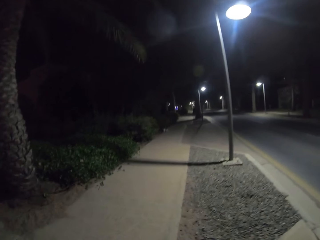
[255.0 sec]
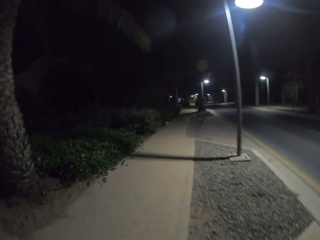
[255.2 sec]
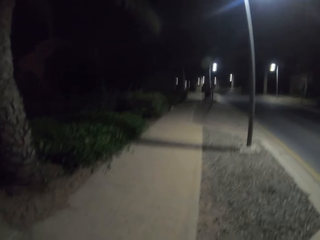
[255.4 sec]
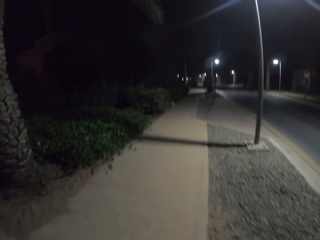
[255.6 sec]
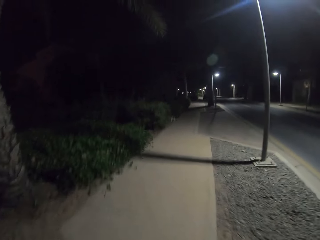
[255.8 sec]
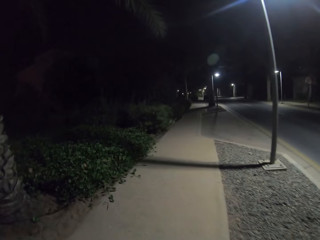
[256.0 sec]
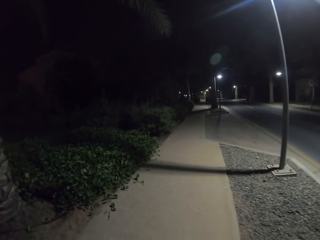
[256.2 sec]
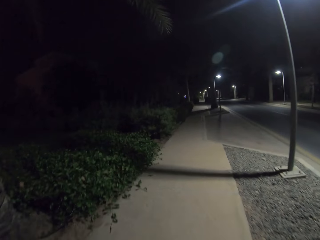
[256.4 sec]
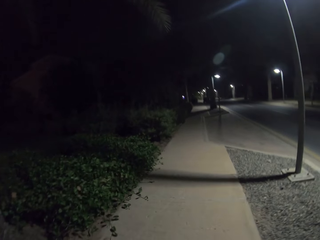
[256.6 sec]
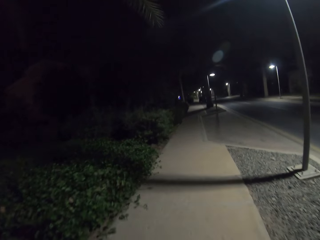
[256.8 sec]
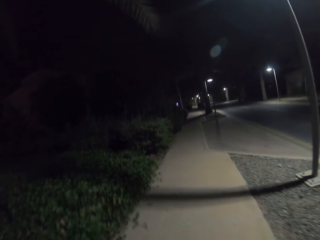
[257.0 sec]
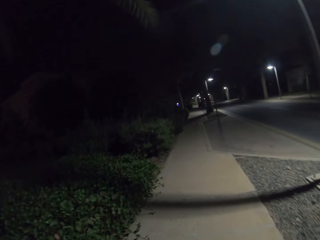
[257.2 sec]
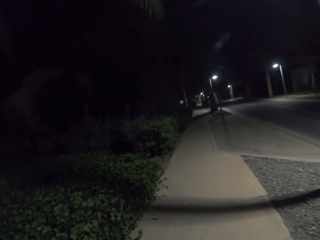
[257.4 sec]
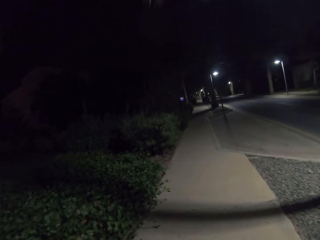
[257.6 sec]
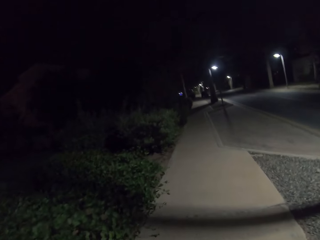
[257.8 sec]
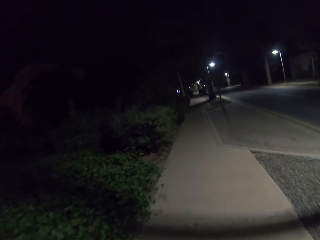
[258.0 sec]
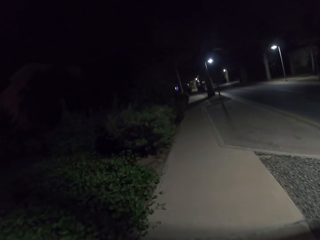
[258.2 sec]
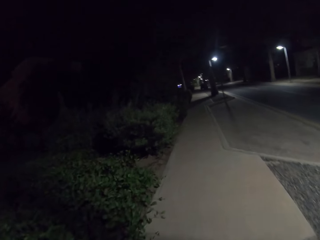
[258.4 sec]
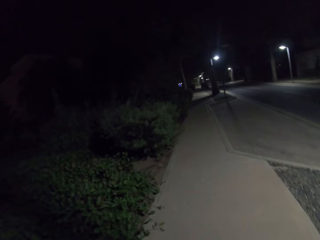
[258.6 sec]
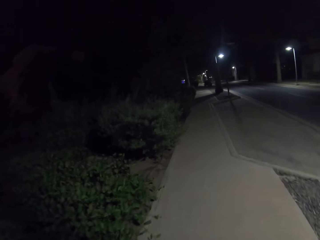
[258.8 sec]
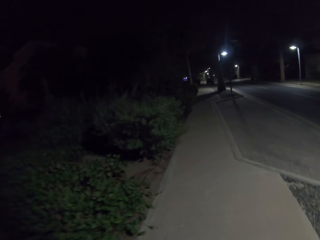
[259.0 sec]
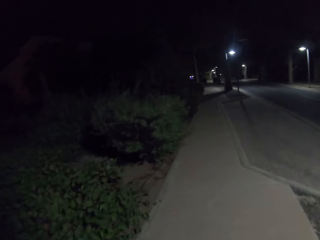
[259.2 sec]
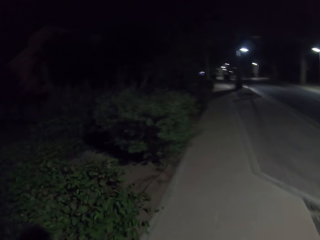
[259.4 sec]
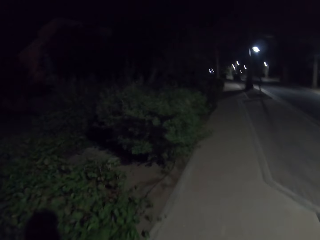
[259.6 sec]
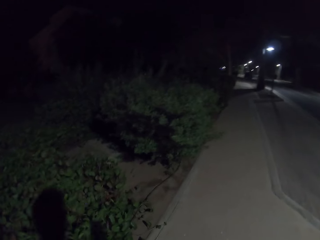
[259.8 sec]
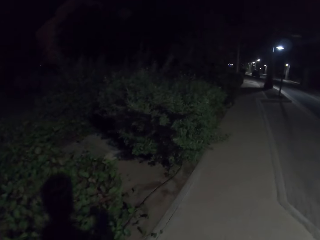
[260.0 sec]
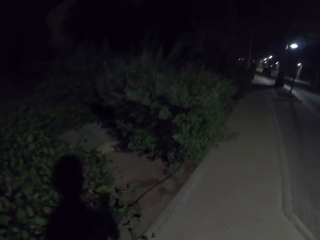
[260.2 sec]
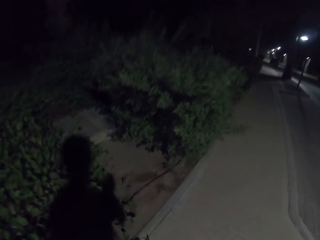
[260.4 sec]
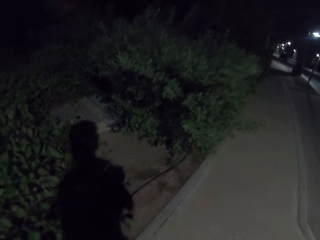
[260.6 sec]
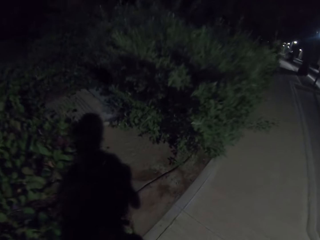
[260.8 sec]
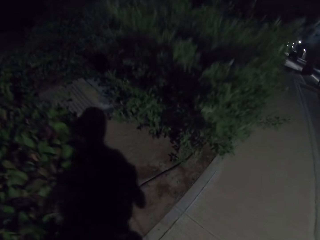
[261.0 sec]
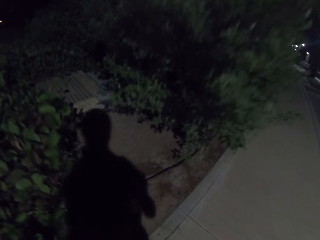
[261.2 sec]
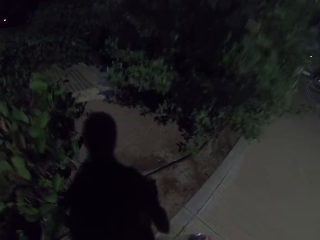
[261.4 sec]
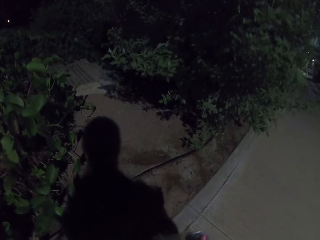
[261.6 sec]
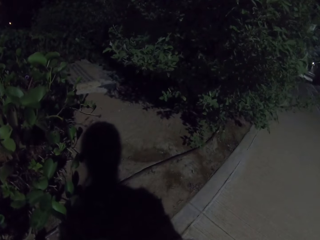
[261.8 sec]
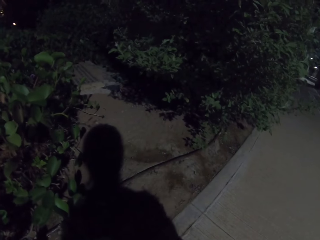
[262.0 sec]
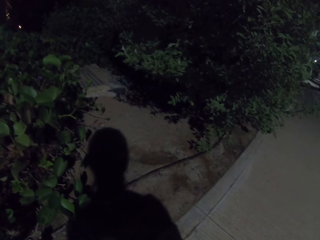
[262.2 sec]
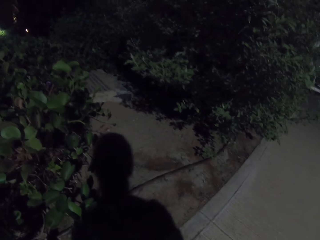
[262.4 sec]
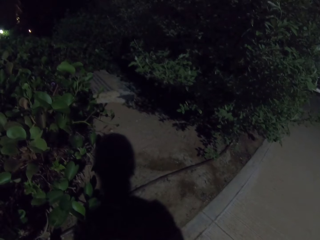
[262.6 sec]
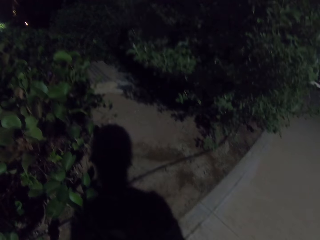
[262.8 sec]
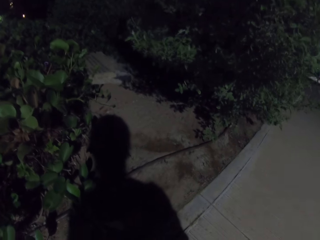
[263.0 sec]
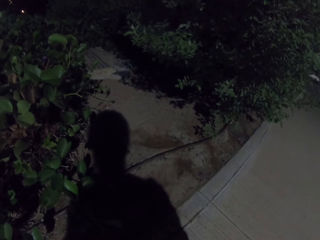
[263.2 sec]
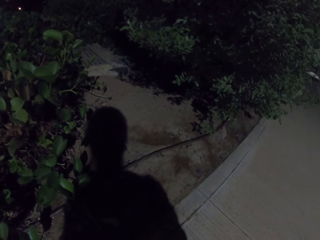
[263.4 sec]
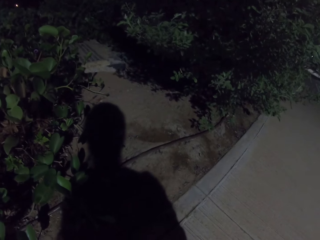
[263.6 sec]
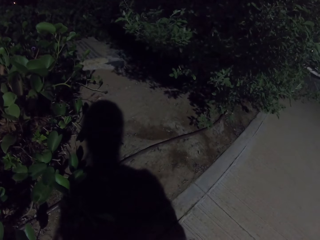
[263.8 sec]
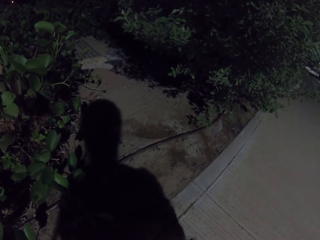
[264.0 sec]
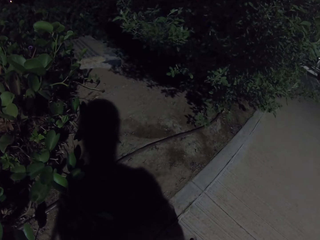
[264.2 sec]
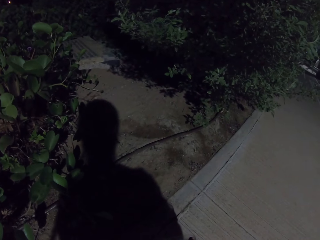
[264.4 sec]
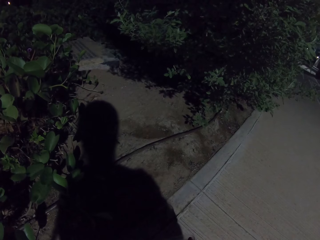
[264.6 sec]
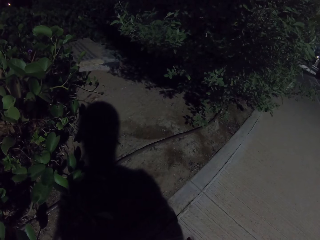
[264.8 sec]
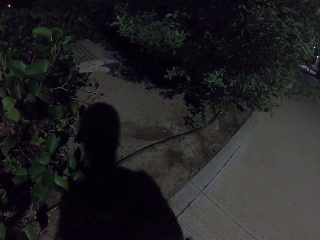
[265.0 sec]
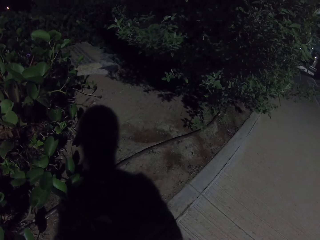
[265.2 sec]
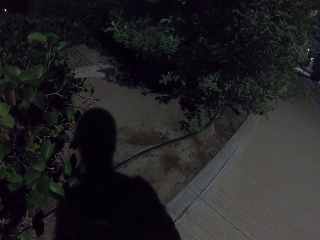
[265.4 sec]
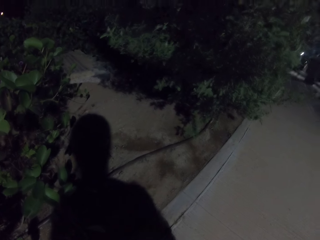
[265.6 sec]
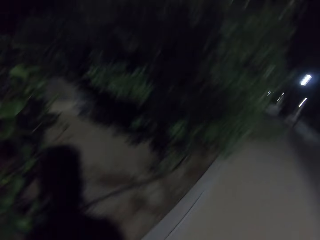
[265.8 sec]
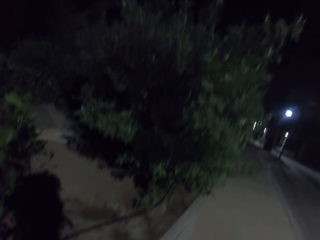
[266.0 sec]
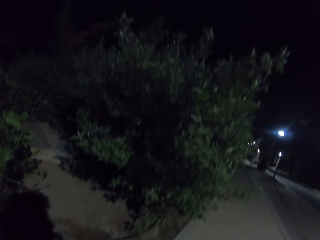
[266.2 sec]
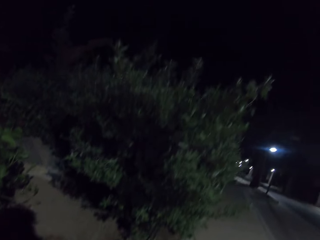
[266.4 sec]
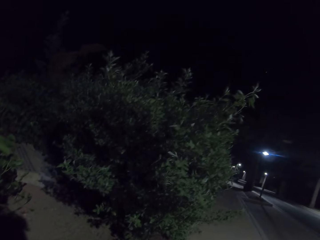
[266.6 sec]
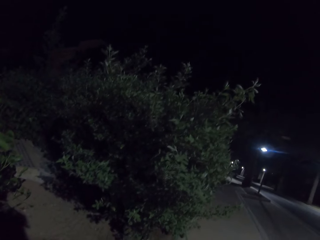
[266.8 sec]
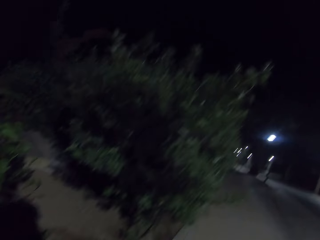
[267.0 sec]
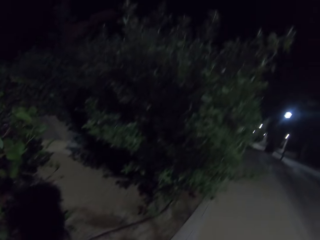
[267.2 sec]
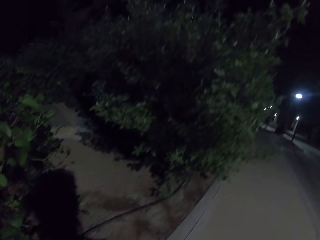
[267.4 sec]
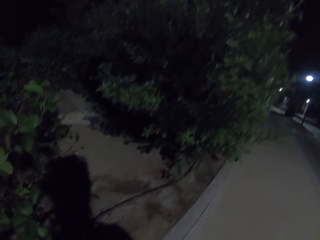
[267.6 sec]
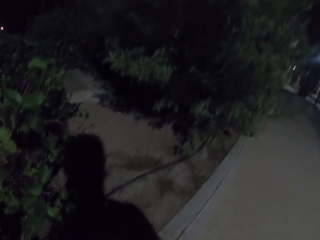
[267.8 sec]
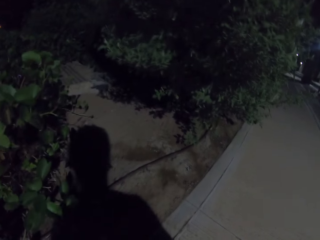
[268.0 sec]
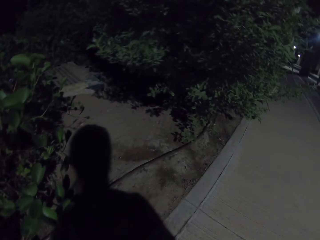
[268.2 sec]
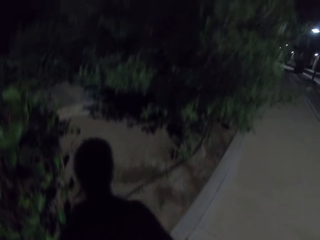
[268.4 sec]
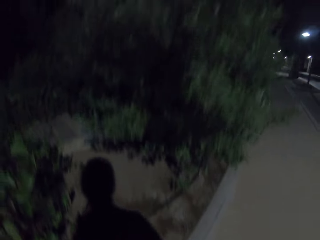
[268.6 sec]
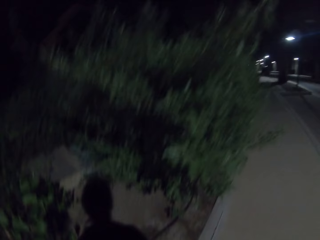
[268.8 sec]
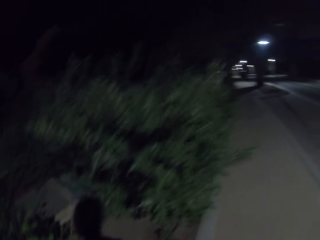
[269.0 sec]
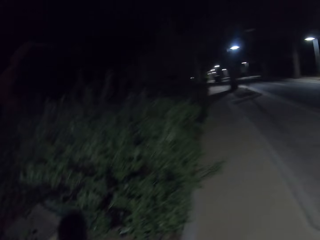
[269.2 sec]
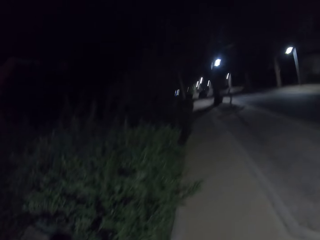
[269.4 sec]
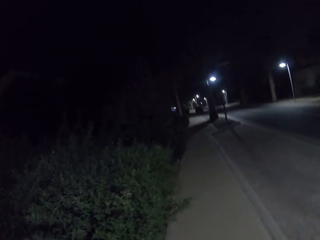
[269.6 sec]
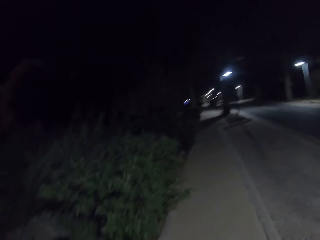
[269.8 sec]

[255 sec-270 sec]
The camera wearer walks on a sidewalk. They look around. They pause near a path between shrubs. They look around.

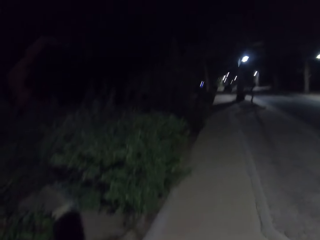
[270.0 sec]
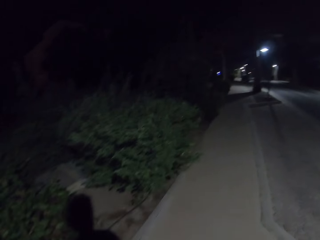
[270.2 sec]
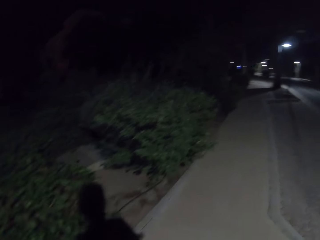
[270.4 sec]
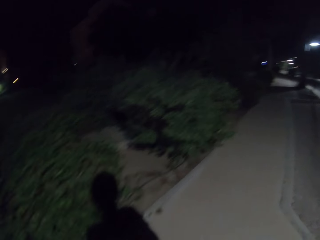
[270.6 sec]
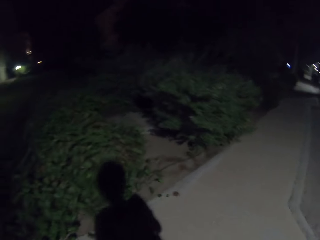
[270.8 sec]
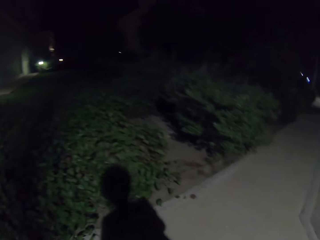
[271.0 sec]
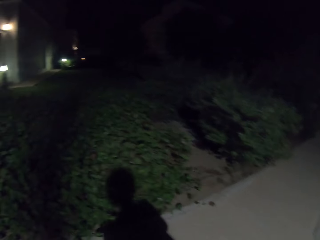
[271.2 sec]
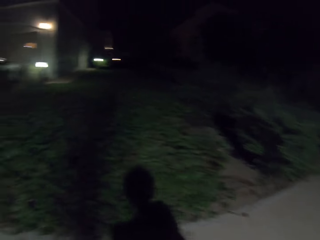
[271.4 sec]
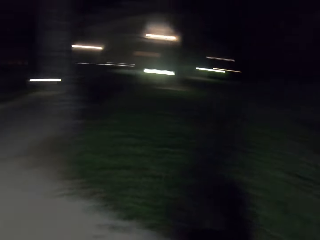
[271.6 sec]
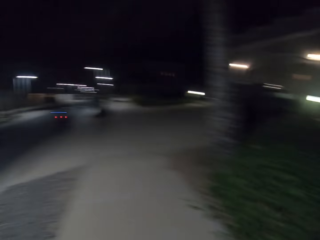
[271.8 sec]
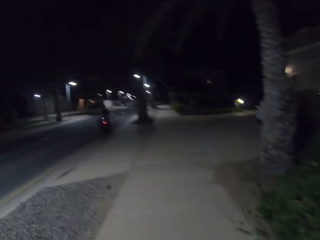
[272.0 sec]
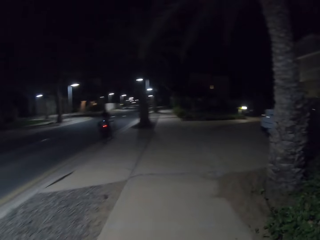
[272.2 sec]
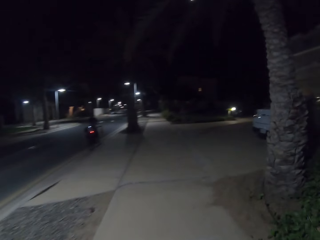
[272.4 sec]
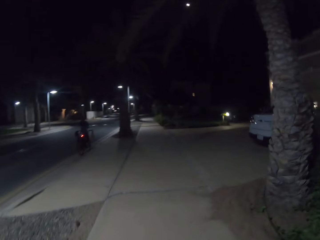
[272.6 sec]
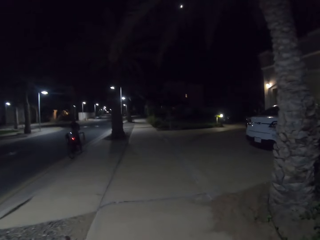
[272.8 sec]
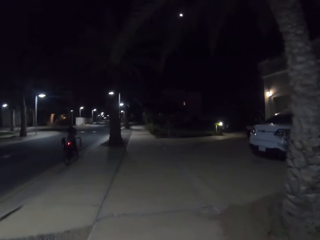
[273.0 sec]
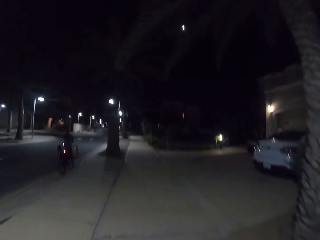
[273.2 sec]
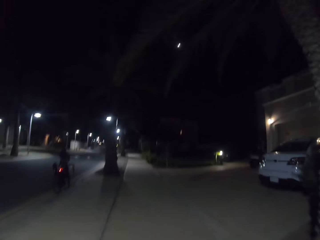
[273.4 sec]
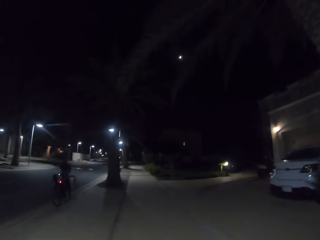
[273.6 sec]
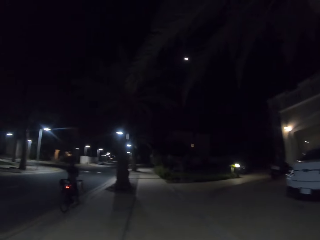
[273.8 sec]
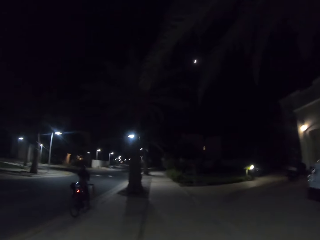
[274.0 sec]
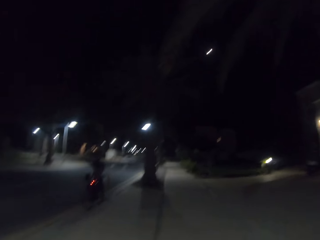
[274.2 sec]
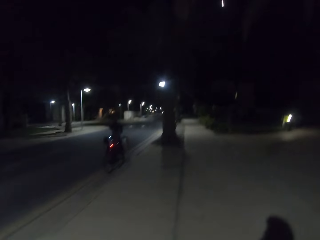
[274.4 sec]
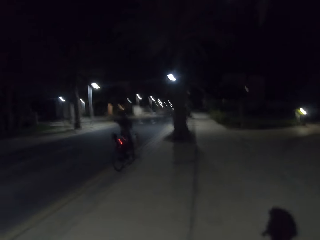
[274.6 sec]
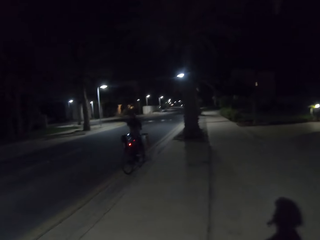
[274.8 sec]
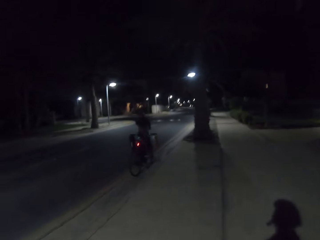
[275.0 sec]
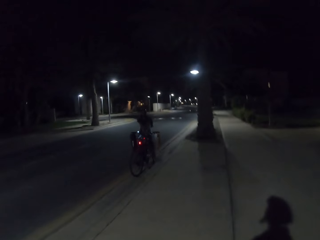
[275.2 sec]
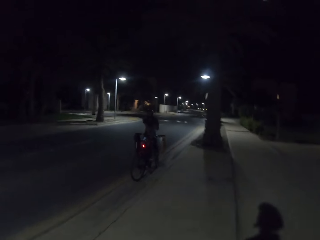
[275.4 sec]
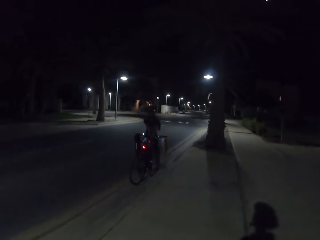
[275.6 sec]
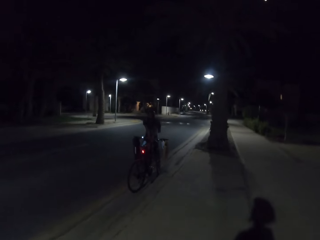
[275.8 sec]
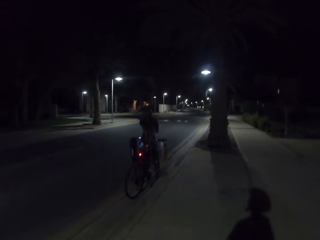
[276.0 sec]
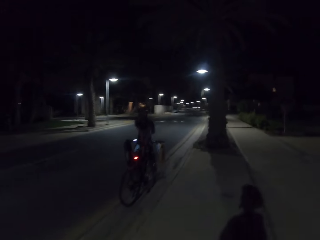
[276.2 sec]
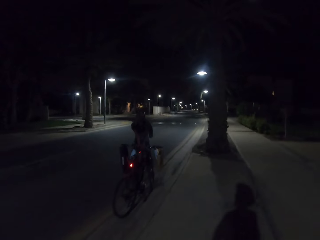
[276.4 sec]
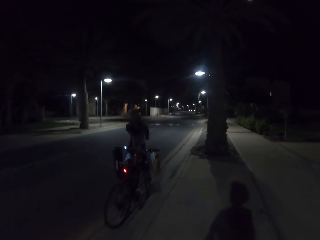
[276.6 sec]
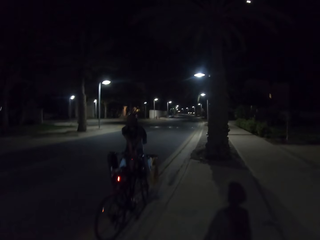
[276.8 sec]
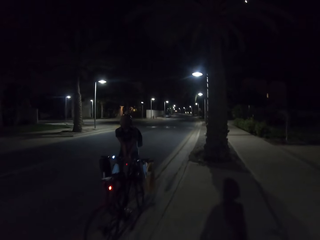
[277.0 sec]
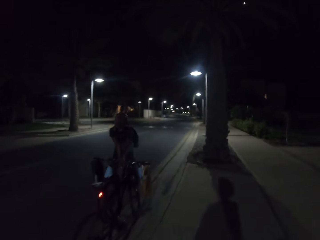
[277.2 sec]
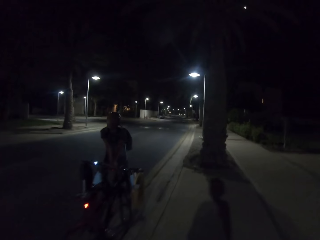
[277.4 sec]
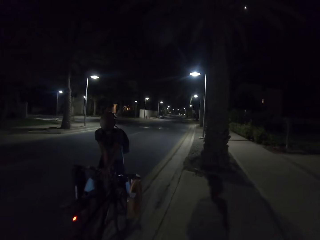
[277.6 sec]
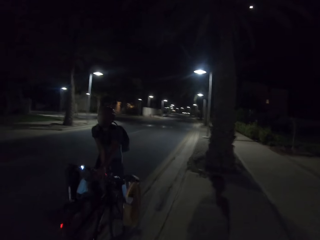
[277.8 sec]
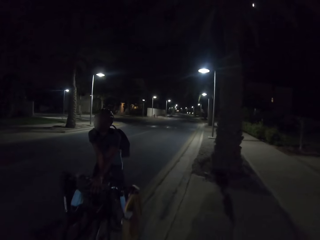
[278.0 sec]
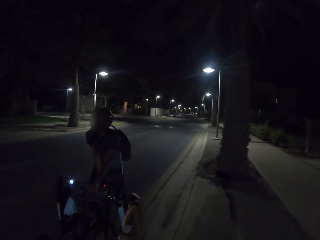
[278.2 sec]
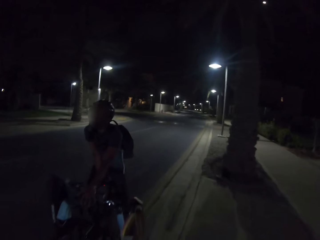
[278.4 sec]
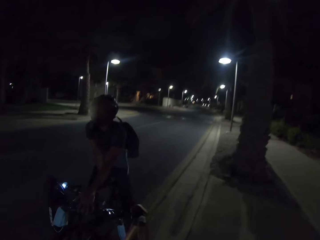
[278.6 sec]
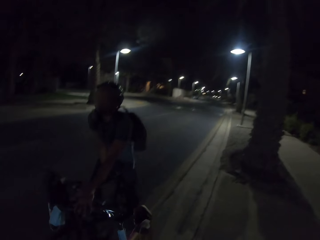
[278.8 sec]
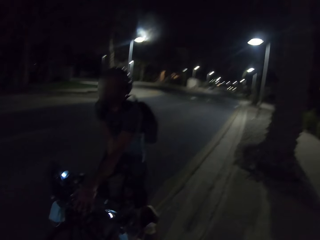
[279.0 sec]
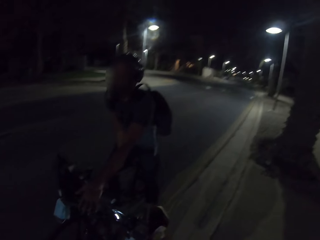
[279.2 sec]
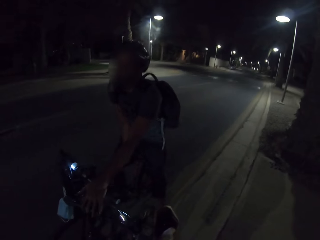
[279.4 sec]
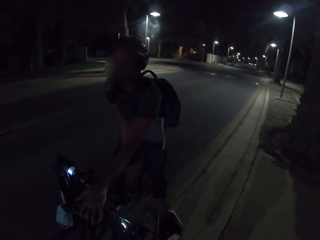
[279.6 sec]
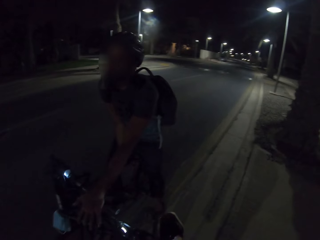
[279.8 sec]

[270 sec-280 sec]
The camera wearer turns. They walk towards a person. The person holds the bike for the camera wearer.
